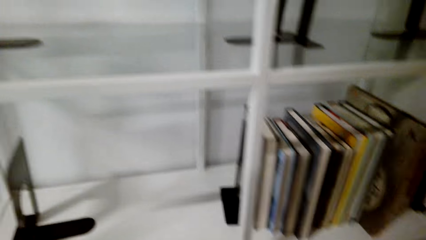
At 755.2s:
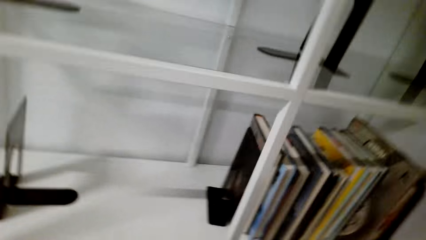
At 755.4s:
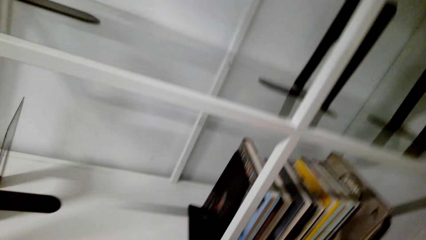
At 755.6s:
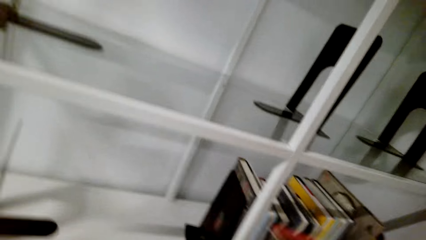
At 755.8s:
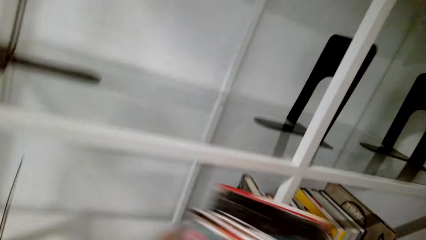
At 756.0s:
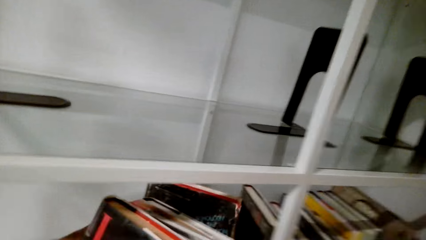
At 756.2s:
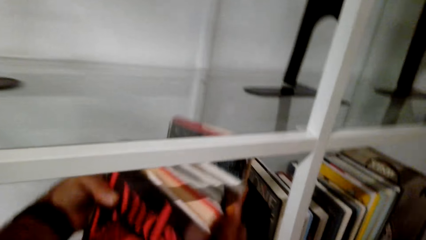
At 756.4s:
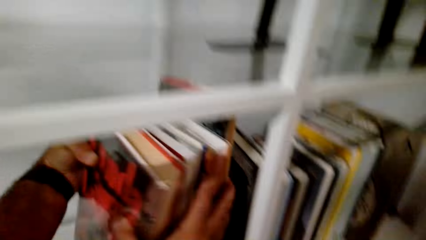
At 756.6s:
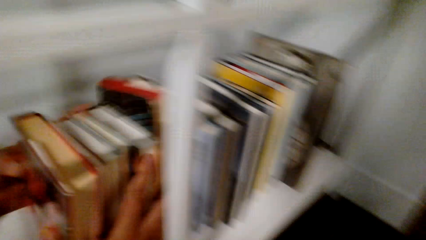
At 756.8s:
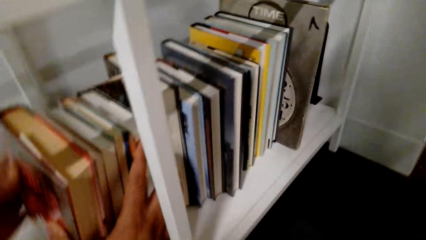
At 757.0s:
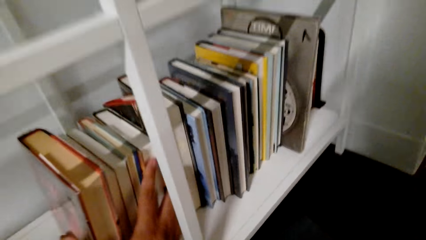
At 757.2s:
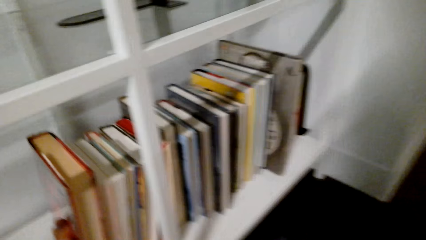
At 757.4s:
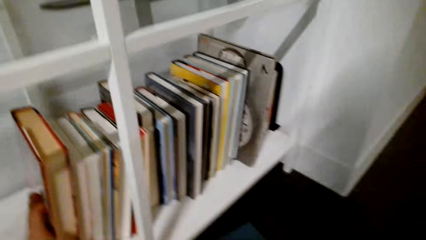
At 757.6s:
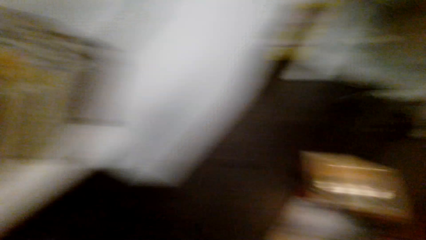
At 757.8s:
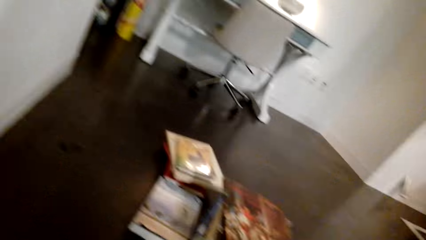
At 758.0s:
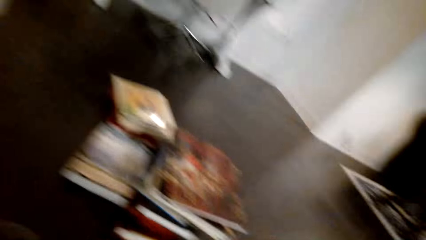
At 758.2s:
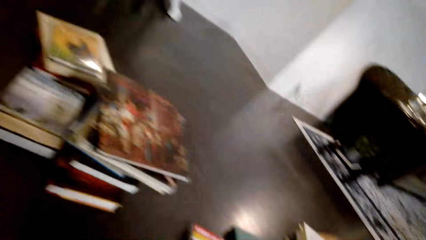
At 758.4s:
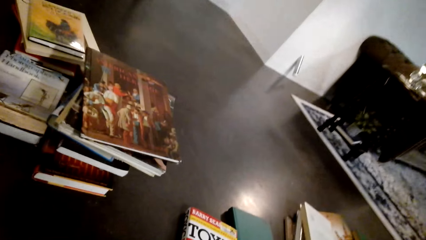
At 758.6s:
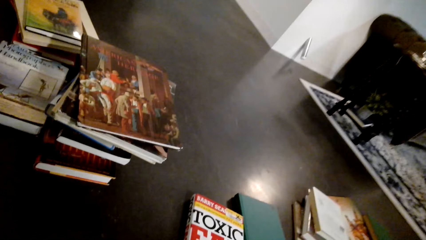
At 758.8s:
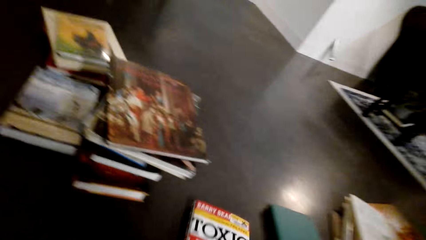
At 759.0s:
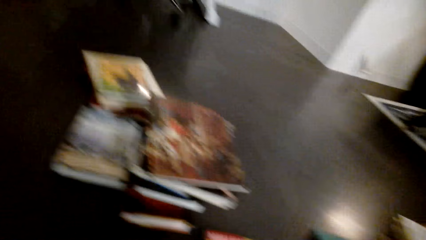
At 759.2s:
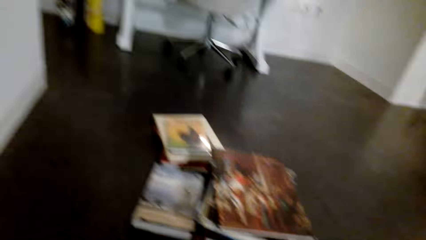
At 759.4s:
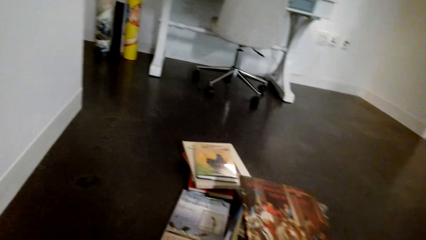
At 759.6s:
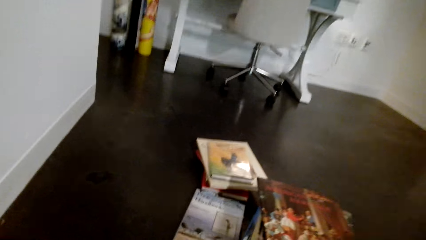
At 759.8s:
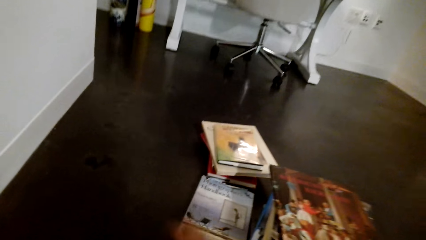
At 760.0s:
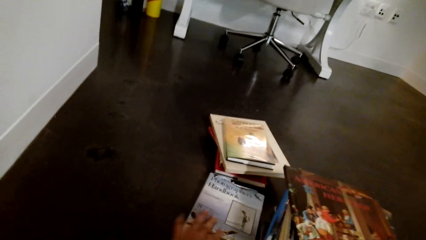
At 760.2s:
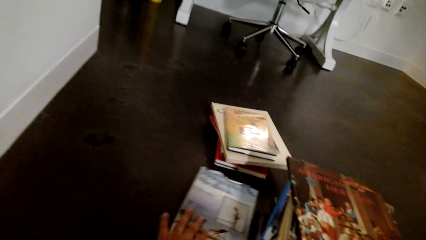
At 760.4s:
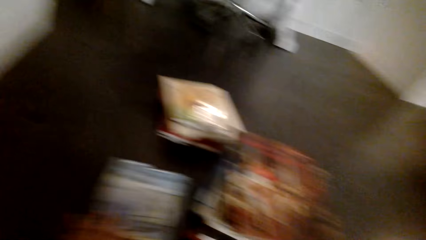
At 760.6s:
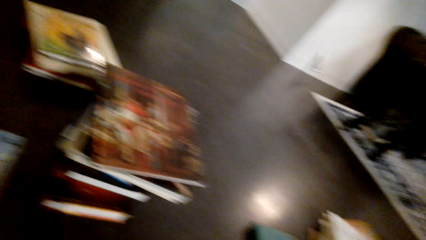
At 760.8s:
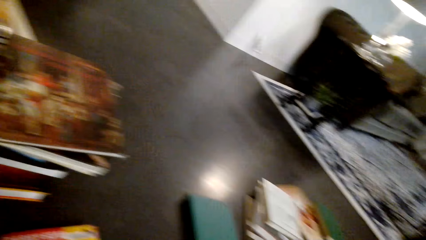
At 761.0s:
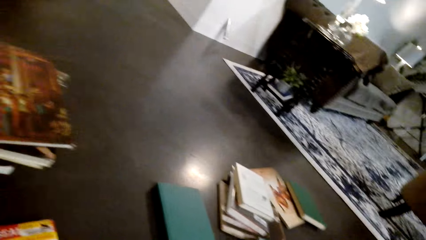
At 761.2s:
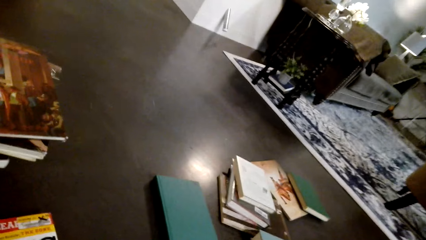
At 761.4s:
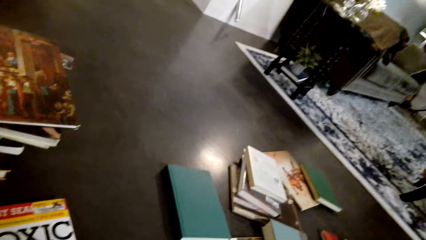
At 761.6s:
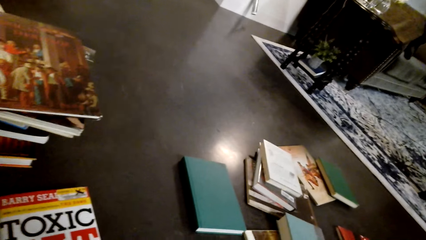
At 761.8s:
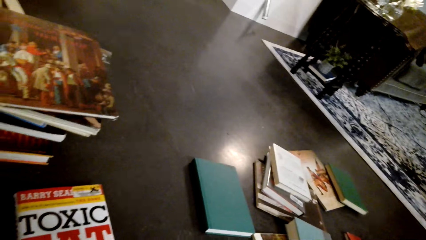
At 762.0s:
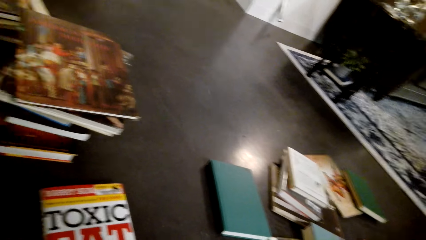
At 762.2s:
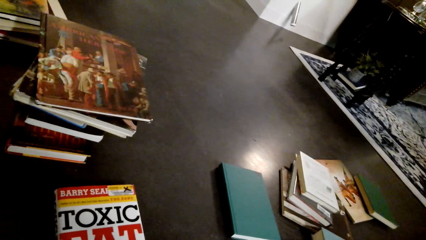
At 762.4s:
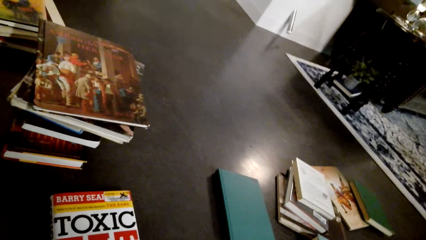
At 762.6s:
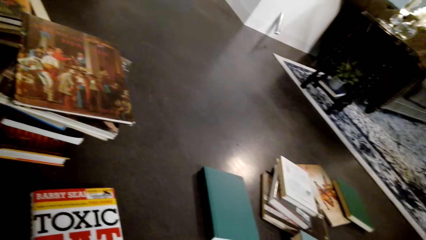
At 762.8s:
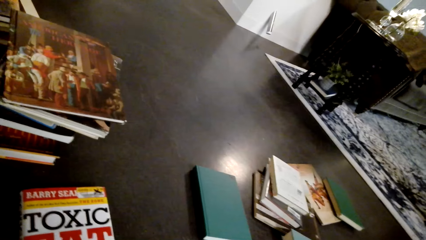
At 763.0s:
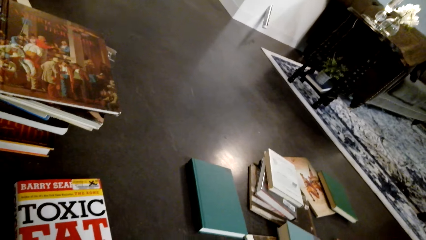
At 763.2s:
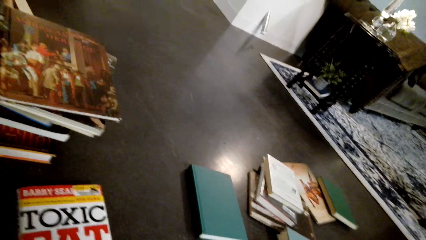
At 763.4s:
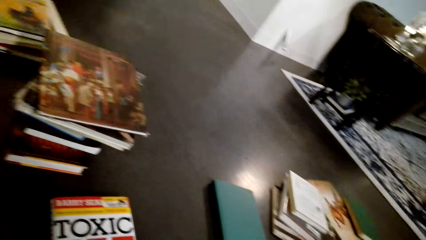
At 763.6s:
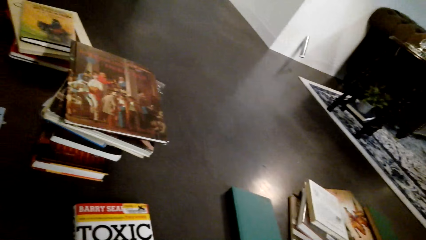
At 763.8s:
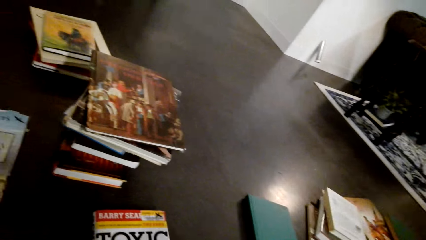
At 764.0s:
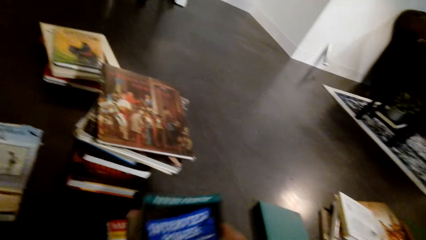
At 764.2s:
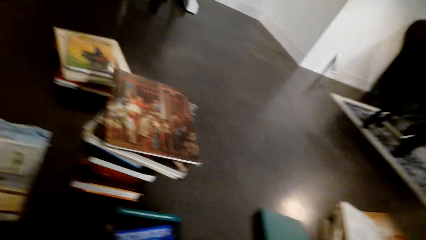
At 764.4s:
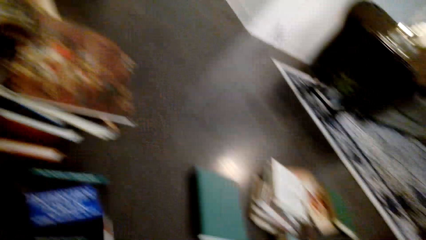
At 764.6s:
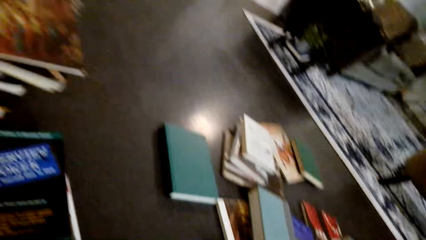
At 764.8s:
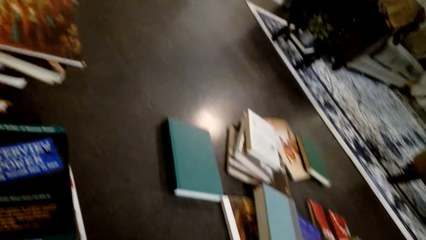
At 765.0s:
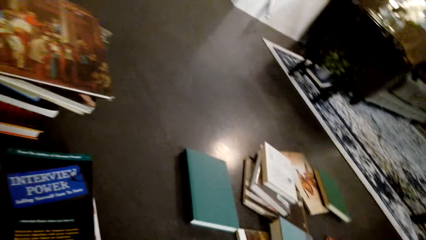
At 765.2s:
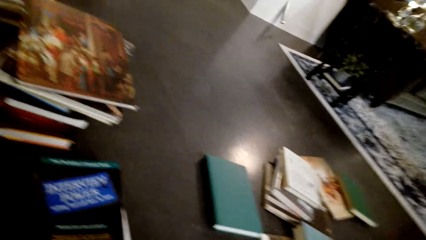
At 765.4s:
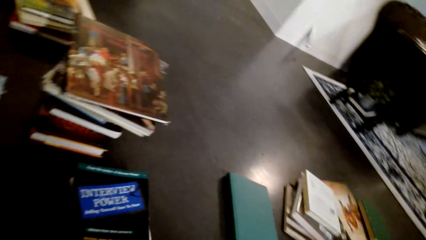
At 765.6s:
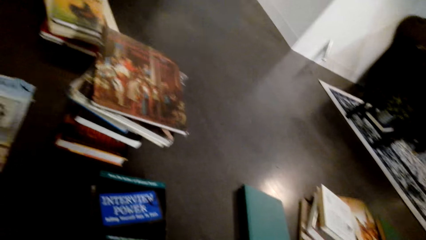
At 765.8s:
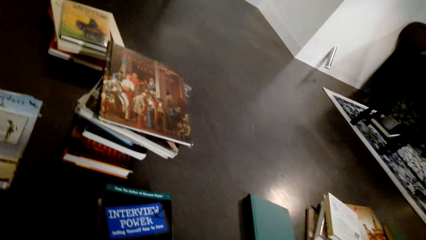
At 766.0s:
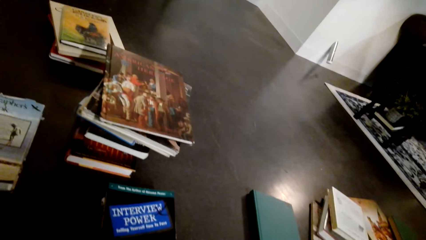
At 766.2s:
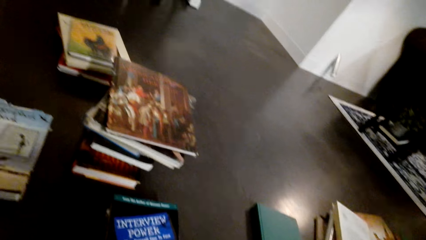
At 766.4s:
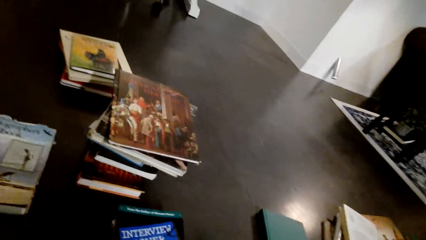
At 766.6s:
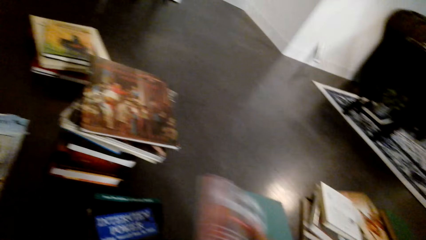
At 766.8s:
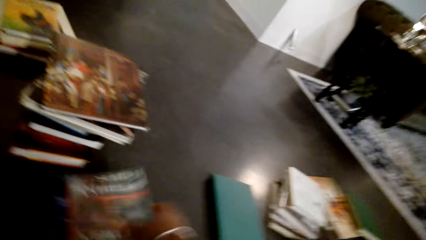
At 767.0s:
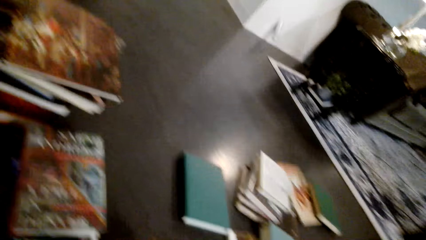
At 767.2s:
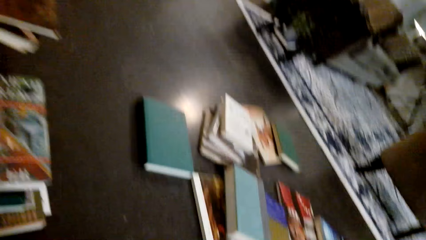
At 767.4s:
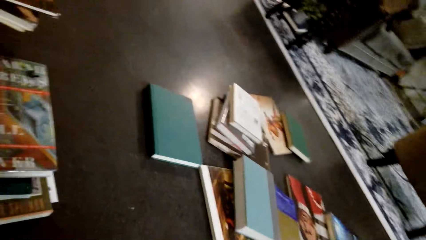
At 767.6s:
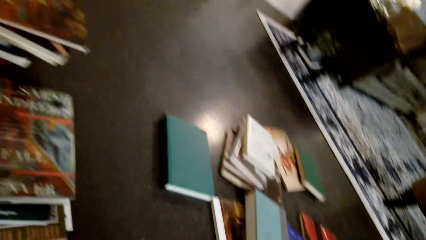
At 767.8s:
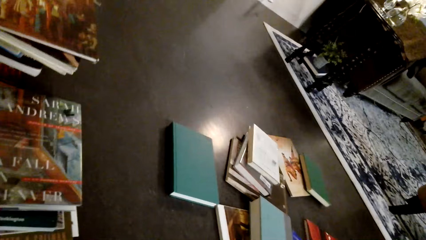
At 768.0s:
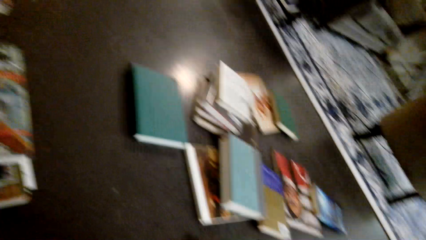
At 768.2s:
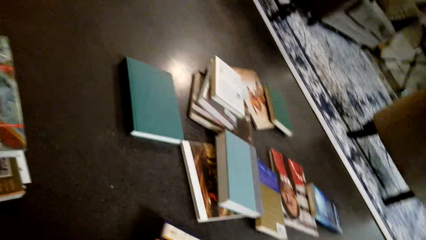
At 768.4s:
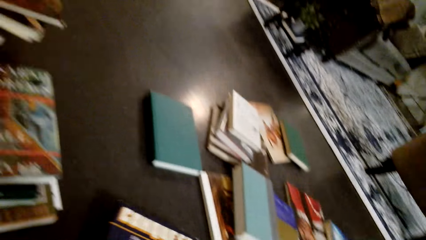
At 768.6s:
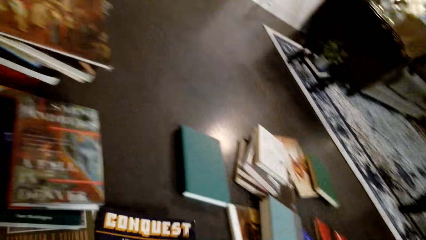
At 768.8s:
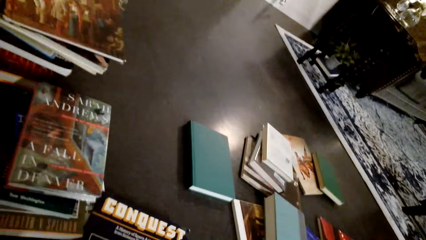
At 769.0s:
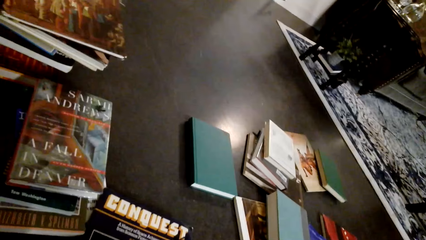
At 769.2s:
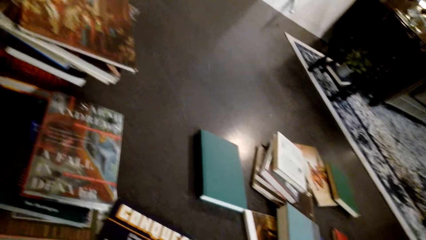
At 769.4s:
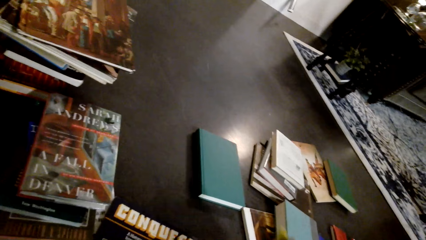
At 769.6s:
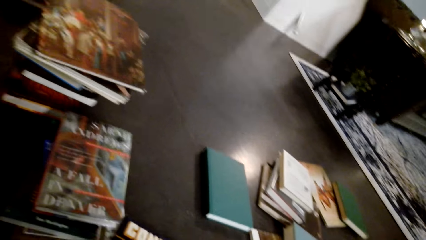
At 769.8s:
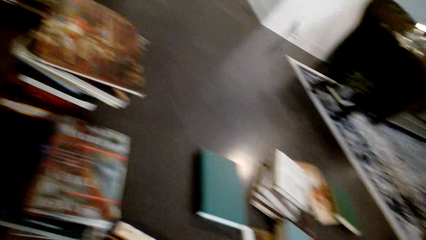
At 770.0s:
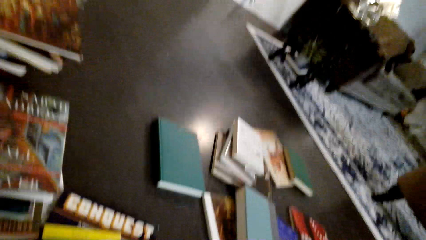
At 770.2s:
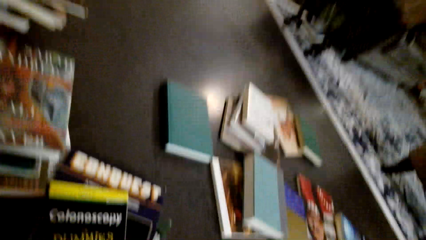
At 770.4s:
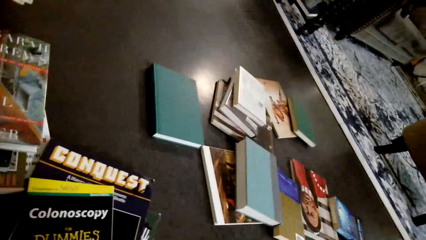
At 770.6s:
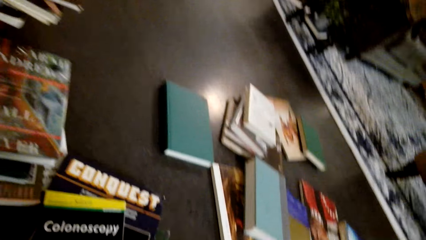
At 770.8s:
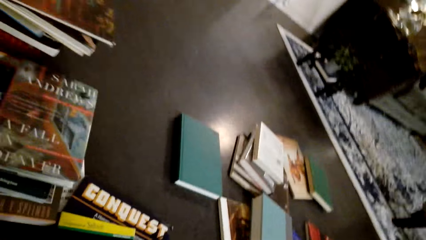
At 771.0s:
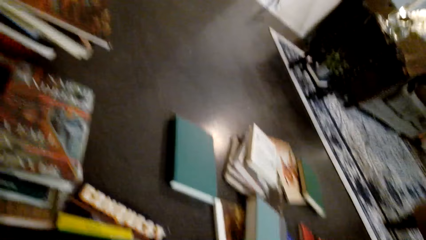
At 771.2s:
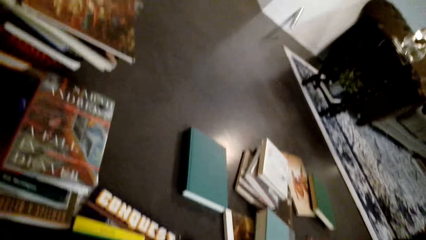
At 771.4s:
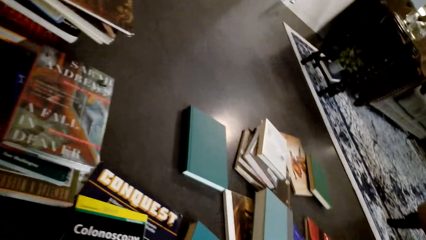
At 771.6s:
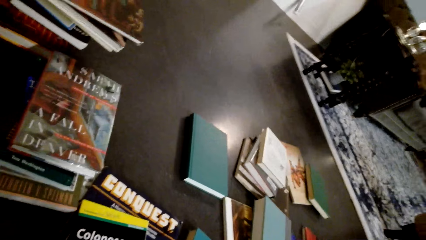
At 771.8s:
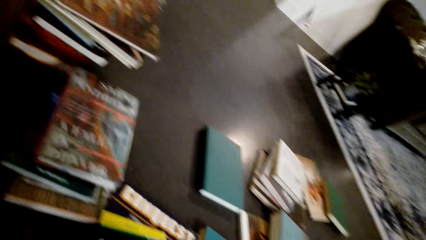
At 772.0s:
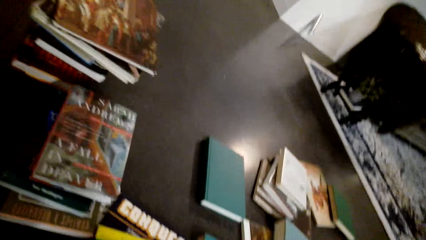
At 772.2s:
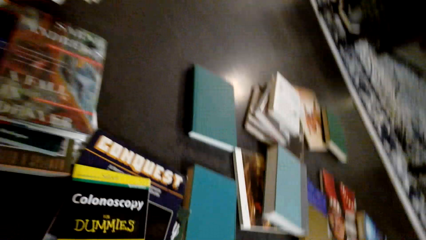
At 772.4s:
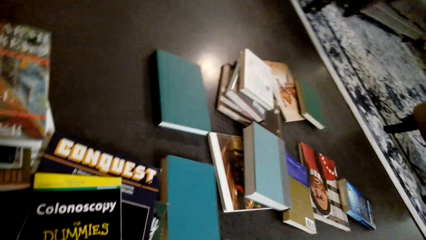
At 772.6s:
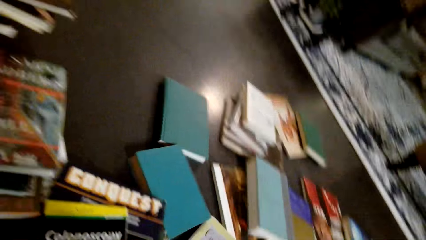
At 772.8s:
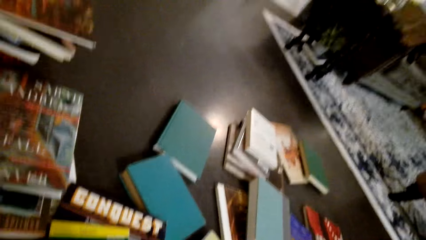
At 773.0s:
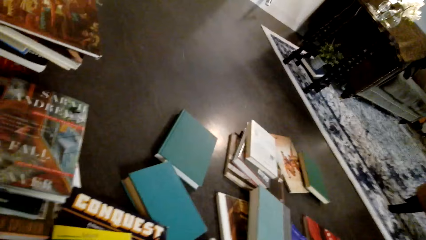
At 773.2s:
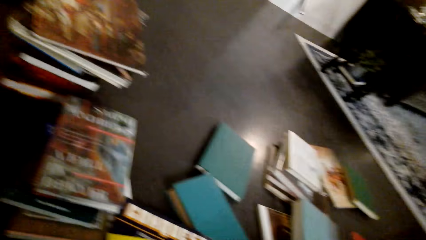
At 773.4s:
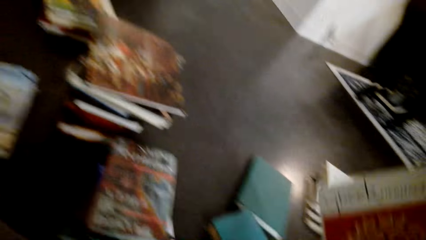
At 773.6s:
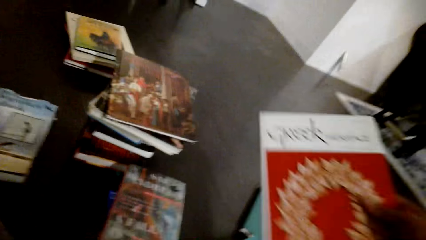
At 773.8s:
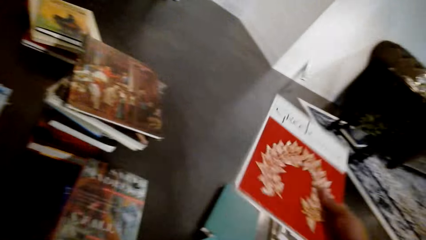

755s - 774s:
The camera wearer arranges the books in the shelf. They arrange the books on the table. They pick the books from the floor. They arrange the books on the floor.
